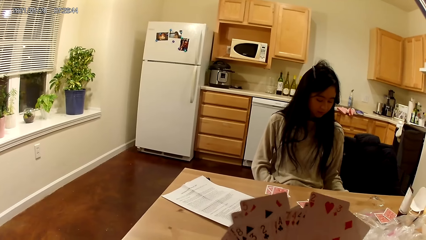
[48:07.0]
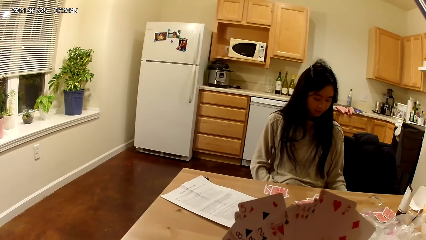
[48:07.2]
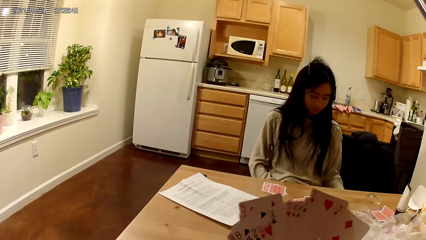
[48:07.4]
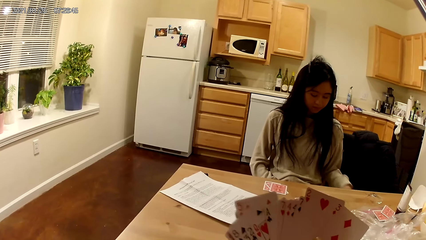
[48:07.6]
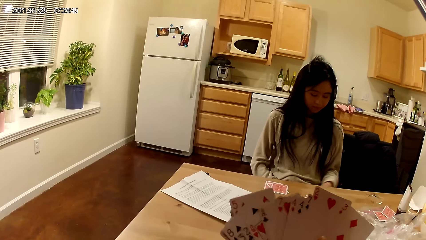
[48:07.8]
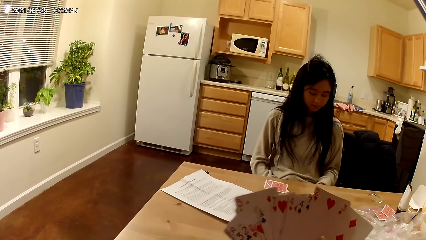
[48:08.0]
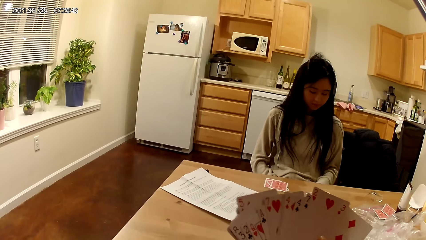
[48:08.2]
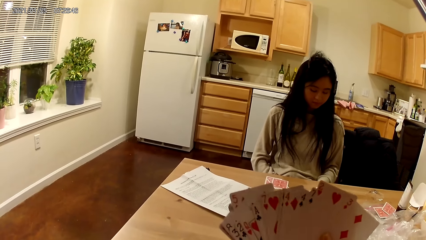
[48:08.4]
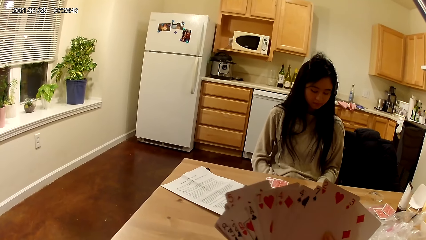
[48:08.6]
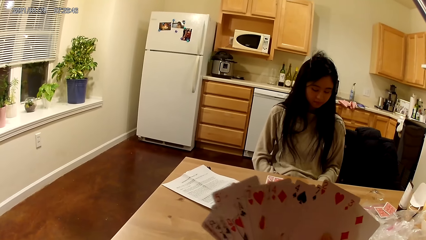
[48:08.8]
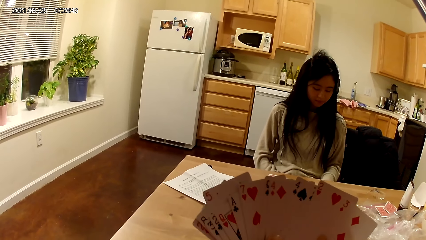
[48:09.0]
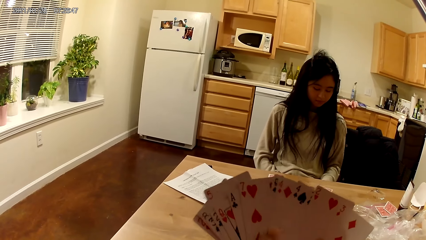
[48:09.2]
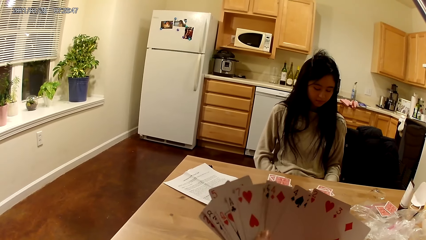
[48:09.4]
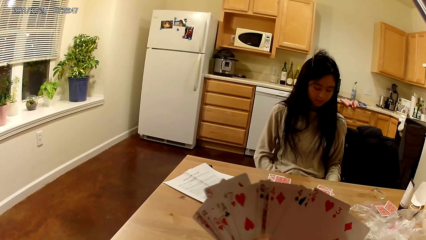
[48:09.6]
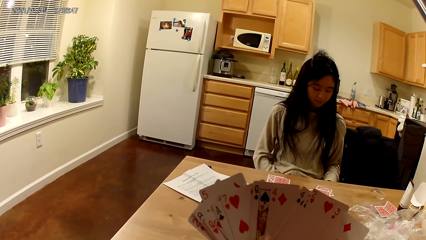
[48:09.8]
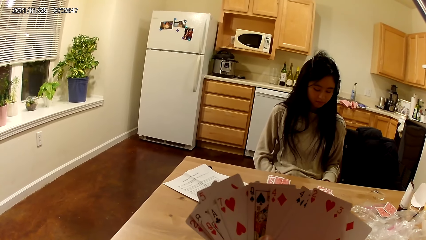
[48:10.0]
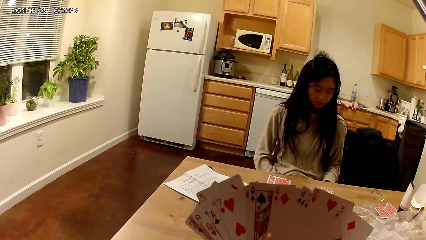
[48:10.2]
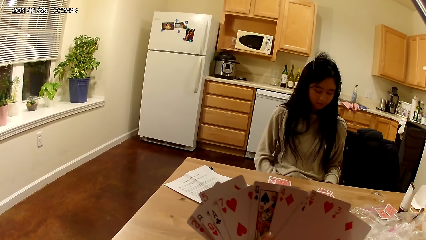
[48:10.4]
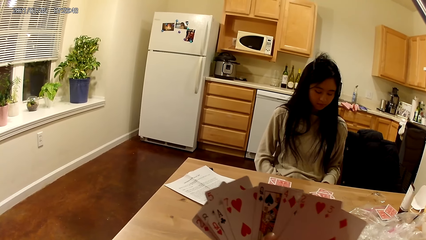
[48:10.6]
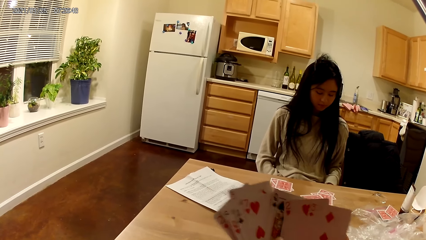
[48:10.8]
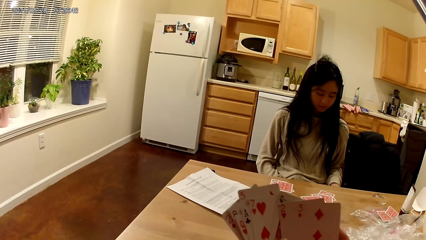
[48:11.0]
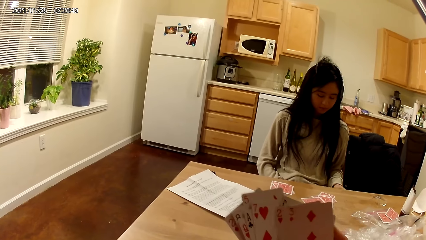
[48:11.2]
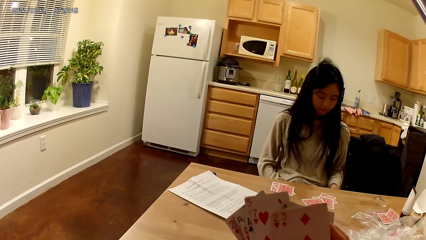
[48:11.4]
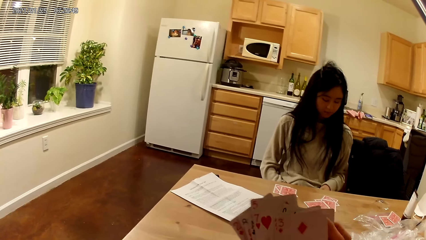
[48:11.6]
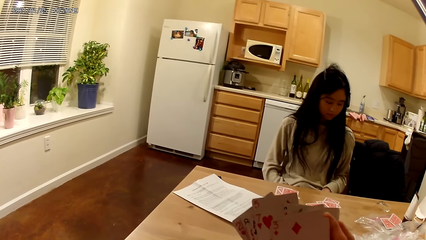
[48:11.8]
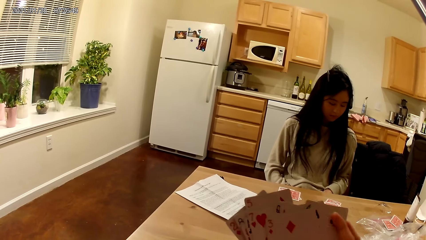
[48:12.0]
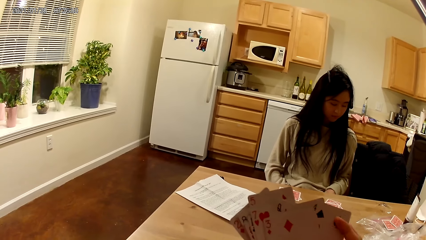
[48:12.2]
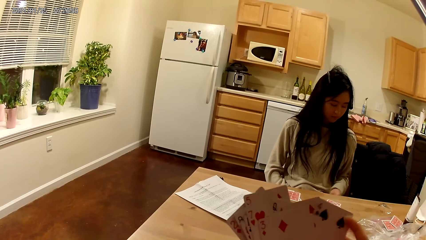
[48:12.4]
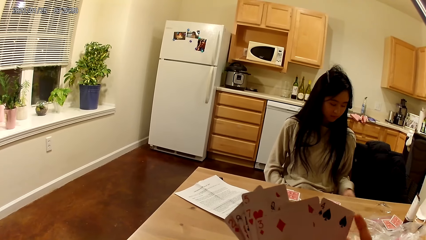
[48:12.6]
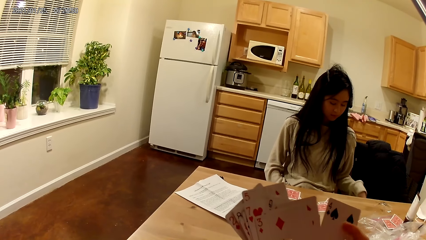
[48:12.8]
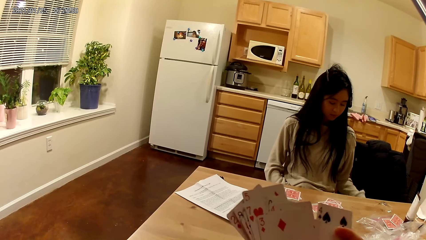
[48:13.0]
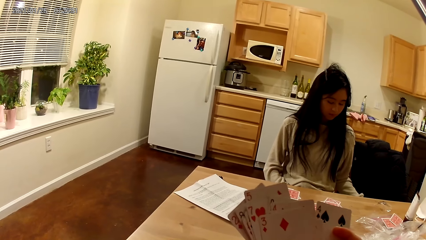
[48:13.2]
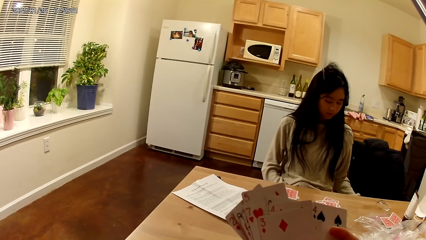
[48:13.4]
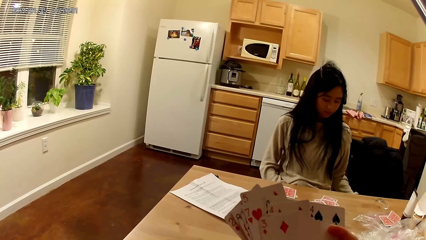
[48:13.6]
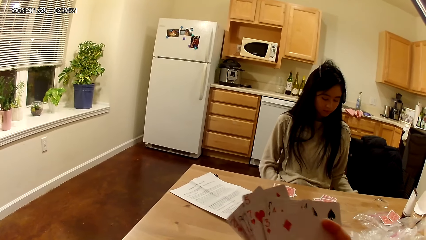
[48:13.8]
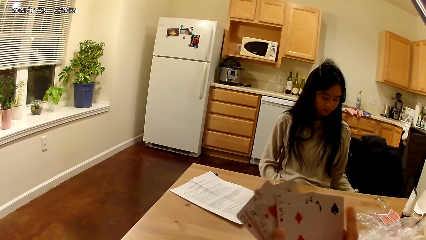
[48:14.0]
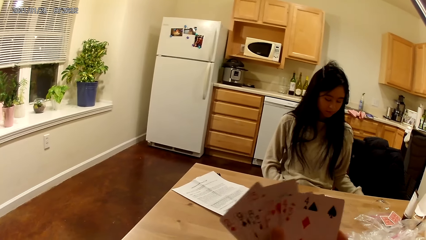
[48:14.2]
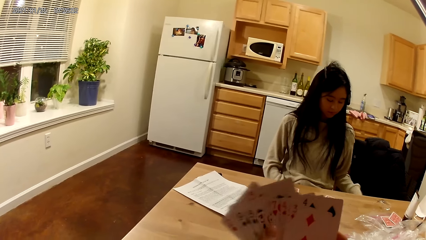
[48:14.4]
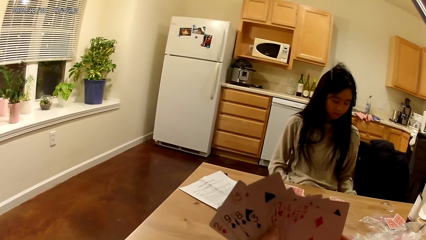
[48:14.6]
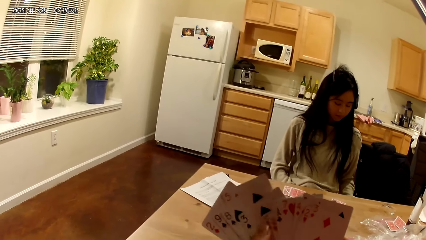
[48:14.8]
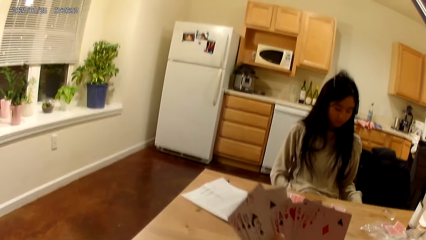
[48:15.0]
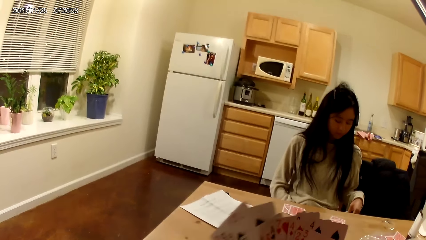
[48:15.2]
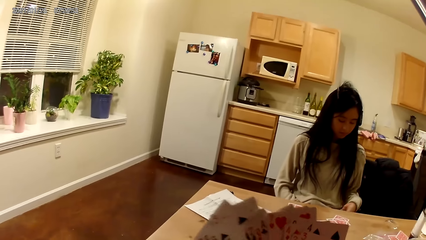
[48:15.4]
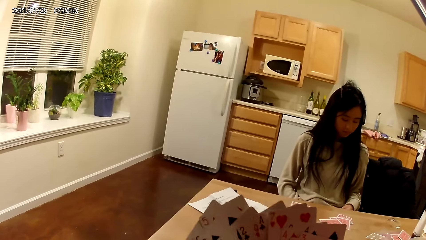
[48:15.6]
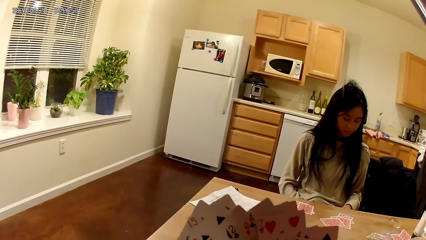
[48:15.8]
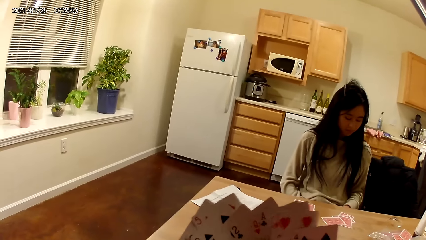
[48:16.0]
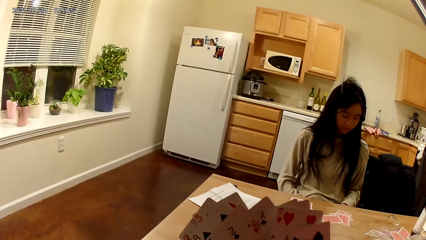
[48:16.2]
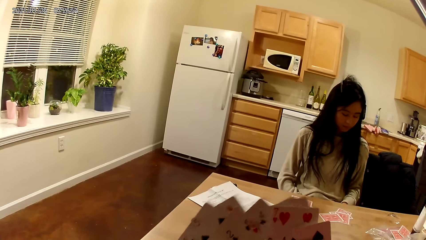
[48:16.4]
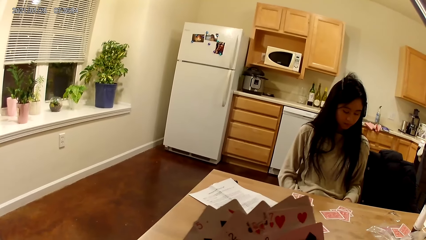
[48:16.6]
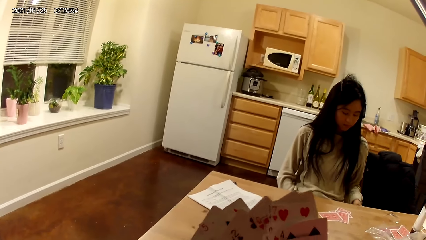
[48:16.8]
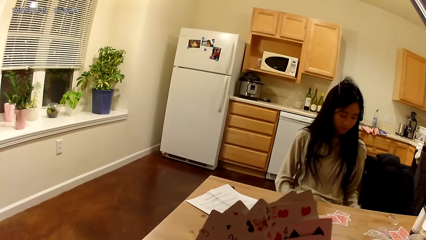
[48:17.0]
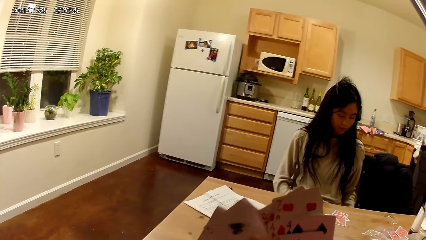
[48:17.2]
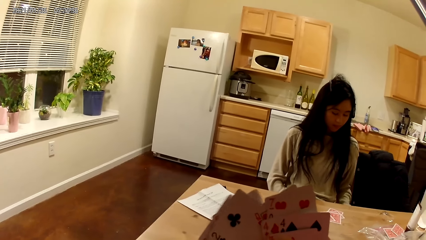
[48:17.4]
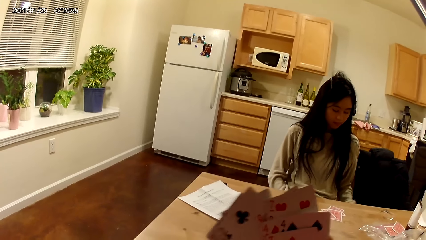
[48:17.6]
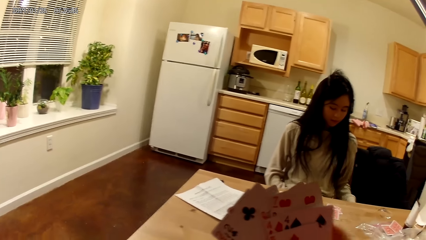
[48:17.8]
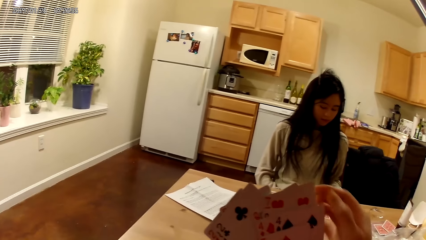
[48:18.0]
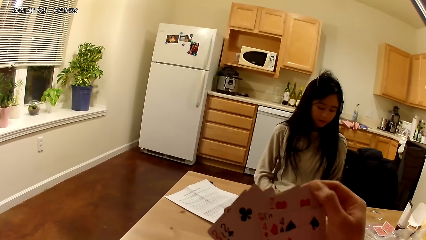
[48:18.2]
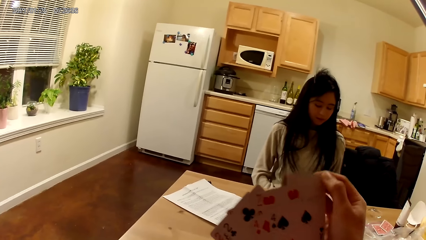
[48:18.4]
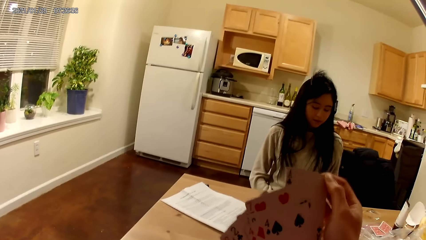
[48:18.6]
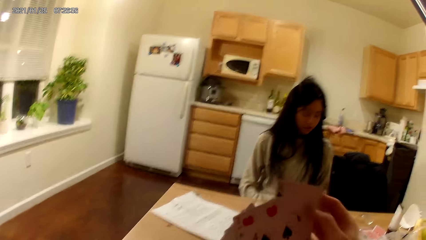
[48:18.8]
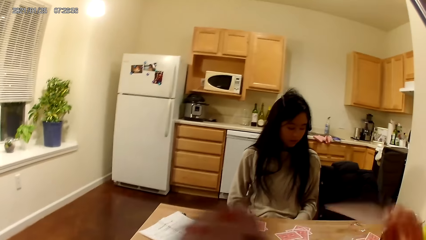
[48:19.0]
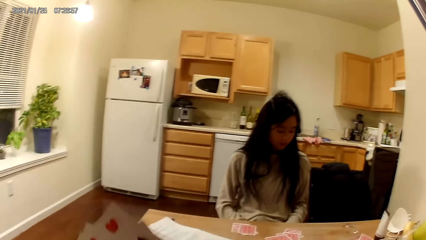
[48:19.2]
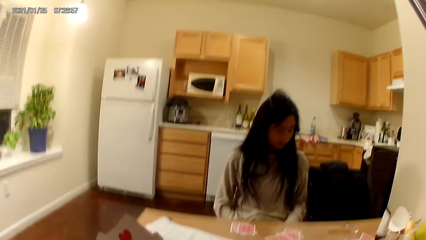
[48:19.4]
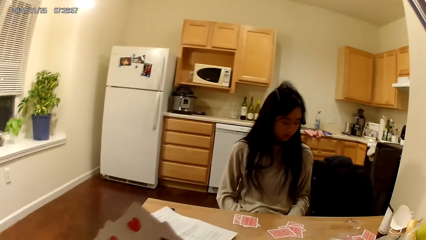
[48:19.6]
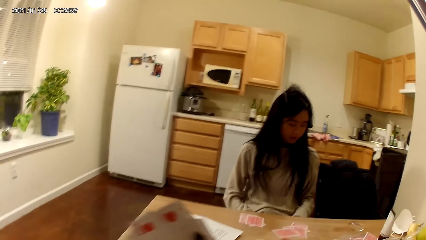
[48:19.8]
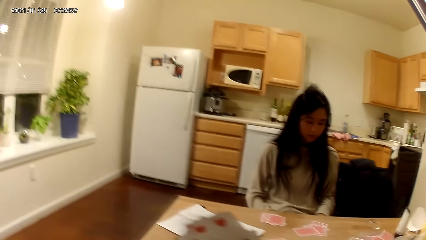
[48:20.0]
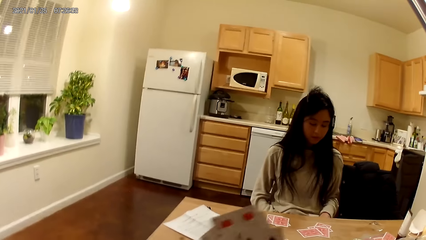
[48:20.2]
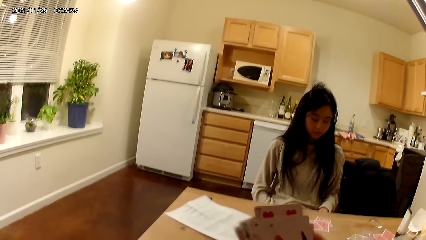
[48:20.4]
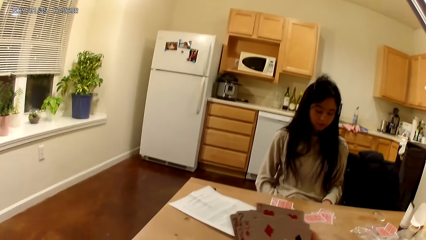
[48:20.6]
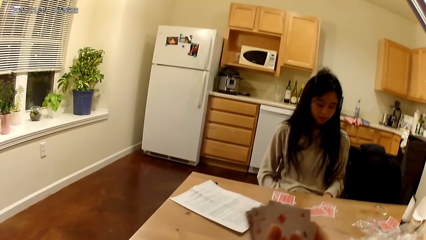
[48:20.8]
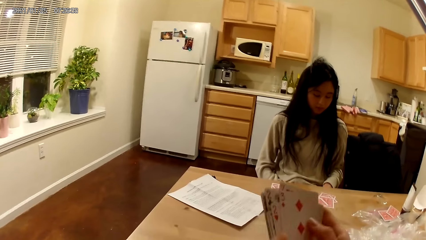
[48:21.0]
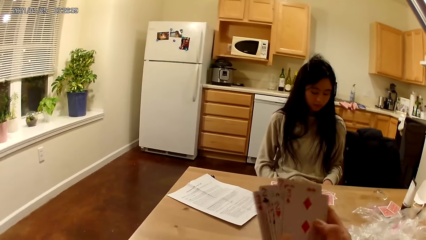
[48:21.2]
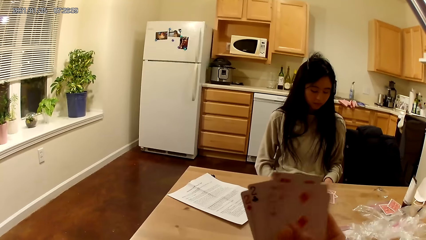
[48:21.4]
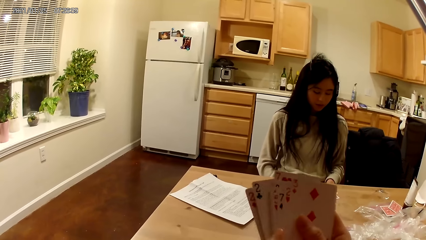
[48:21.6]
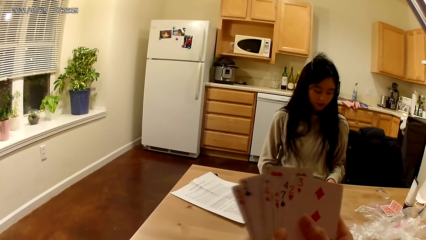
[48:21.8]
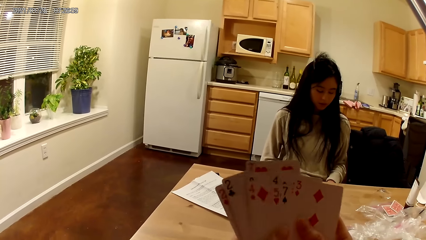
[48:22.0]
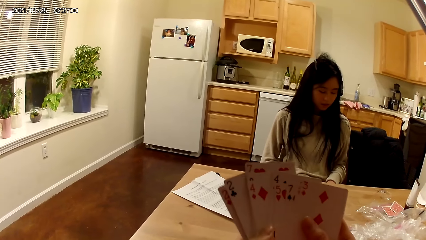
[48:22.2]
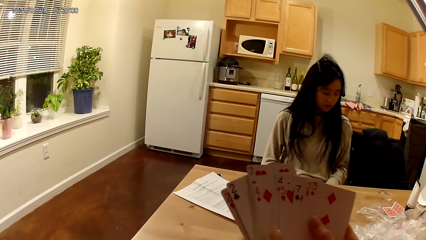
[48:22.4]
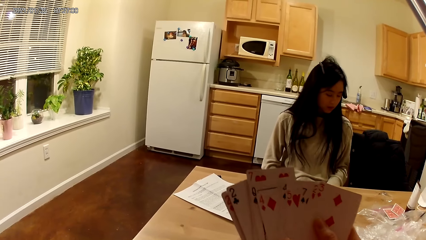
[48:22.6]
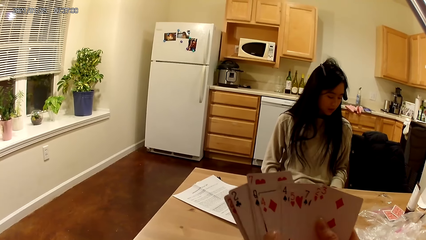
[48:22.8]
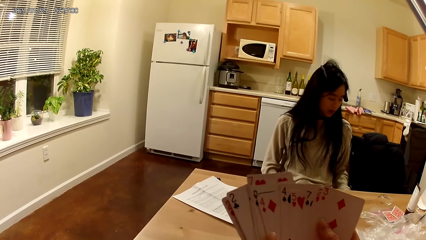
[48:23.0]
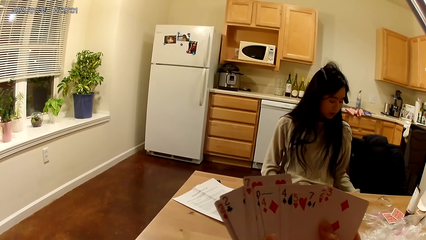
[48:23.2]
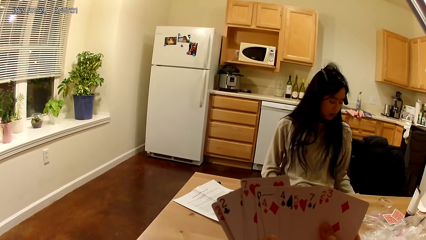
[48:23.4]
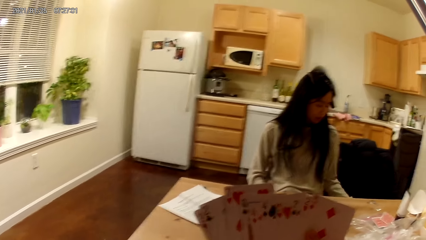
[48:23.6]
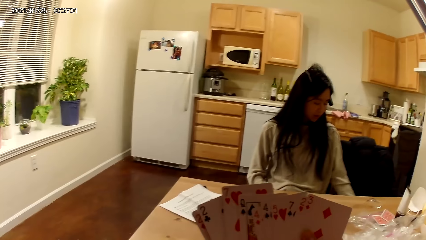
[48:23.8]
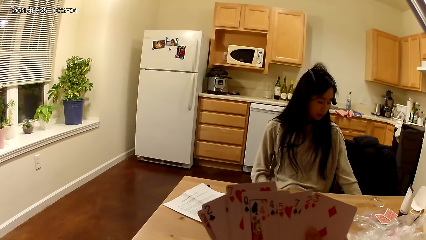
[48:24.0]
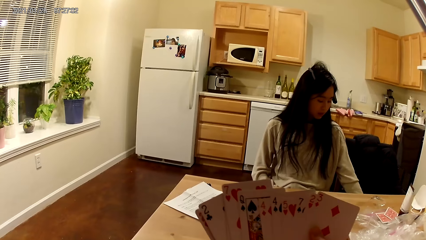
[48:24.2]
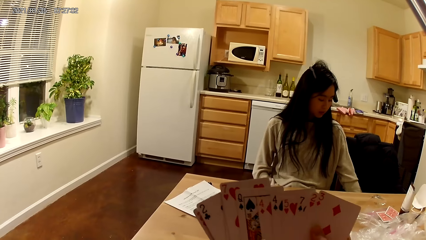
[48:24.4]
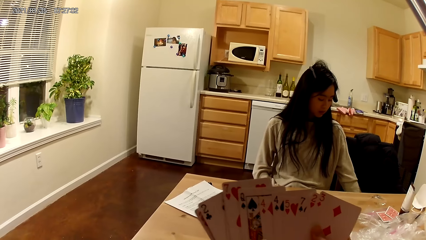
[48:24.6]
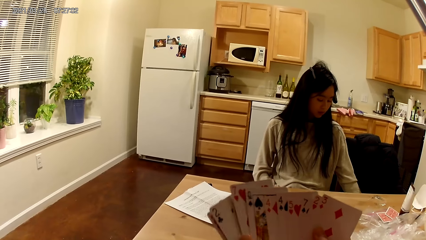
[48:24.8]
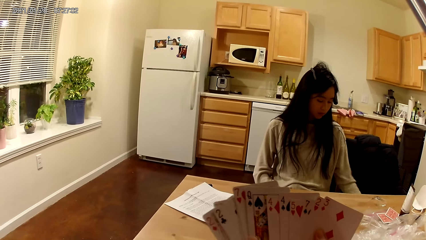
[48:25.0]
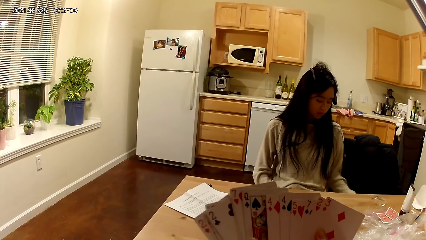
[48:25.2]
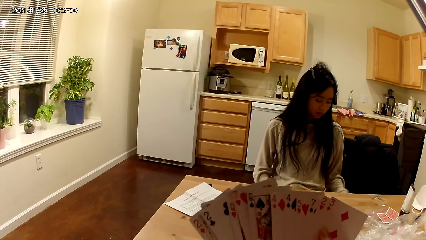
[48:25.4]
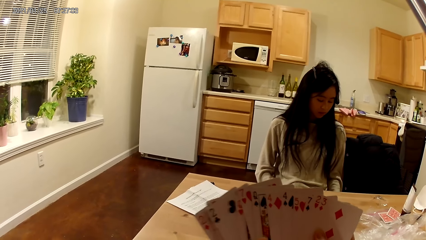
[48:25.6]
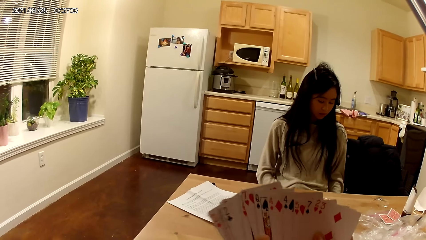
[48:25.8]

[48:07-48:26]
The woman shuffles cards in her hands. The camera wearer places another card on the dining table with her right hand. She picks a card and shuffles cards in her hands.
